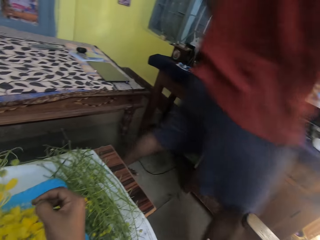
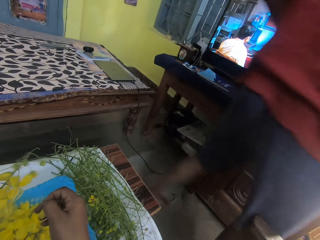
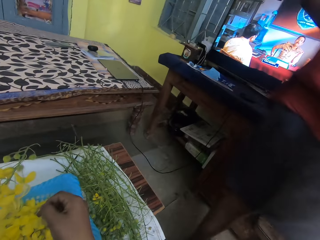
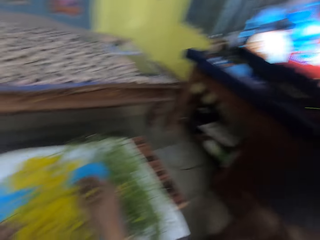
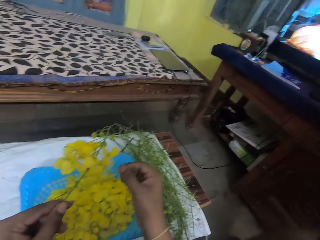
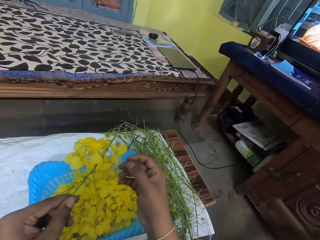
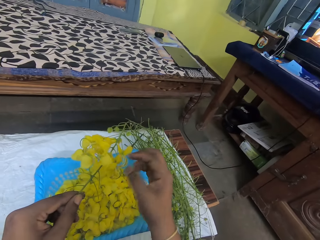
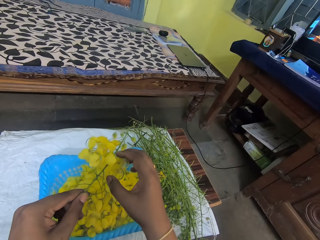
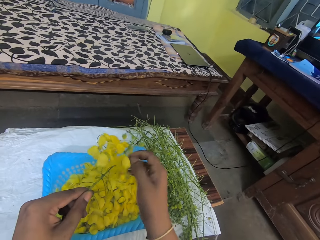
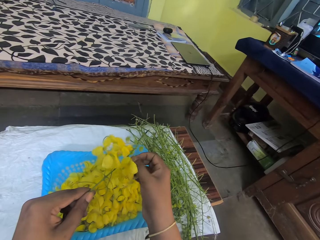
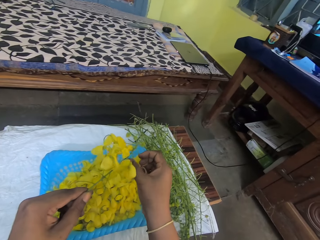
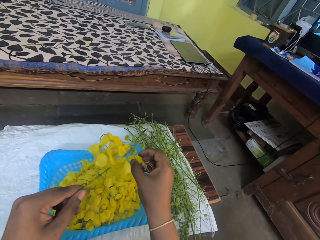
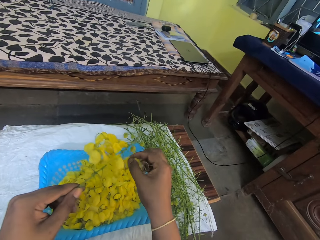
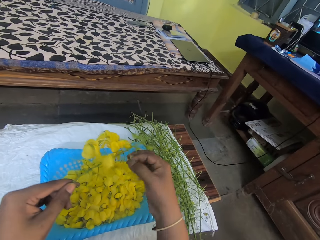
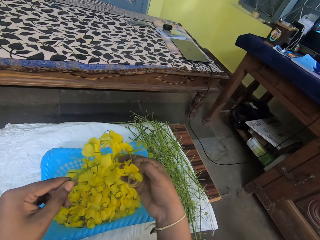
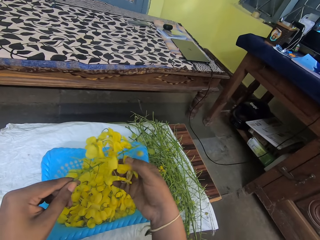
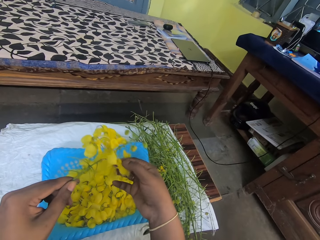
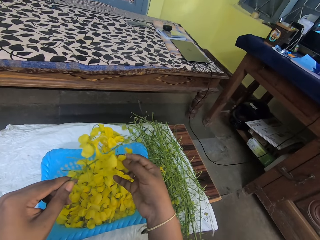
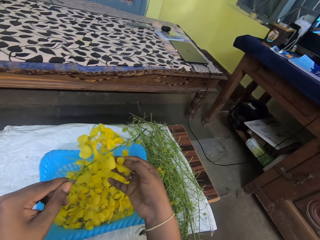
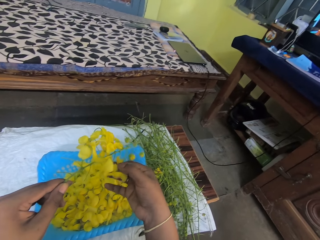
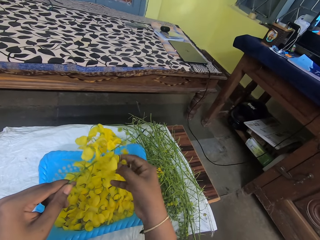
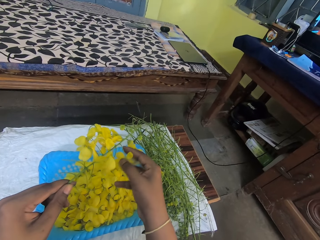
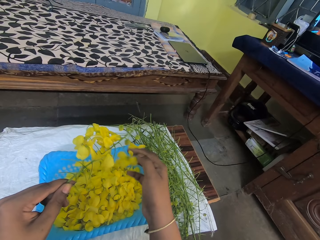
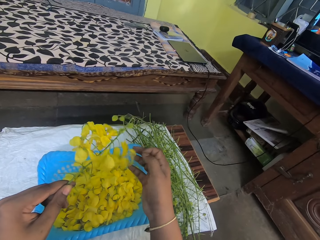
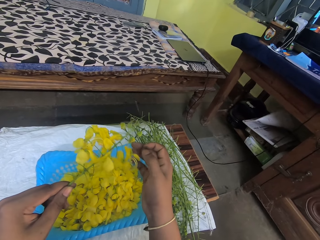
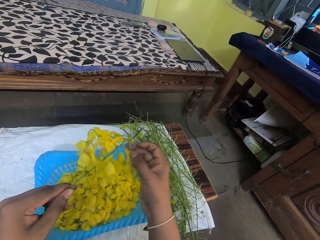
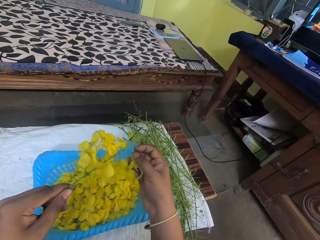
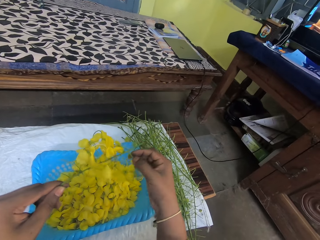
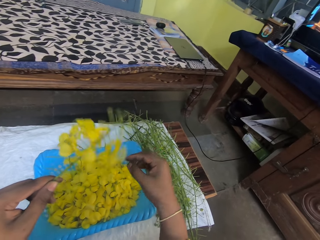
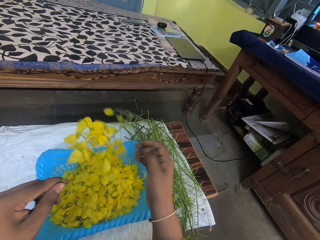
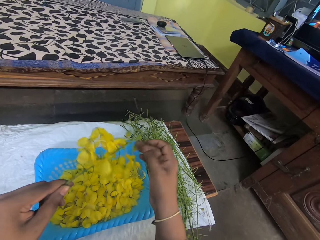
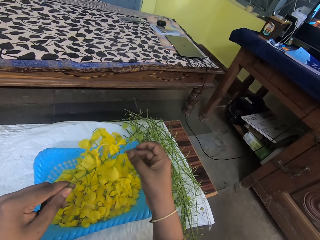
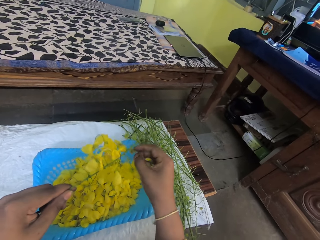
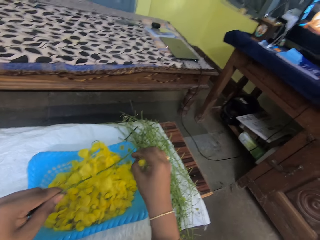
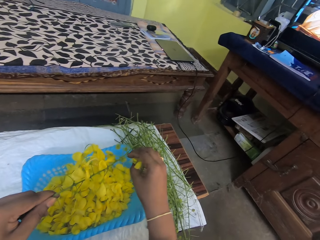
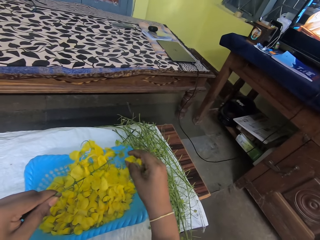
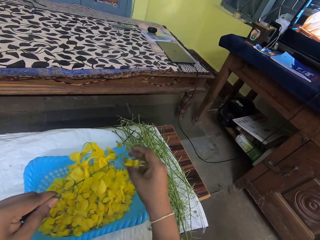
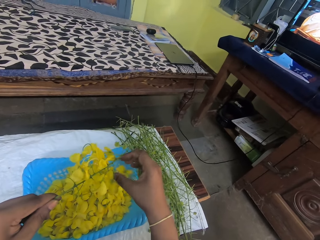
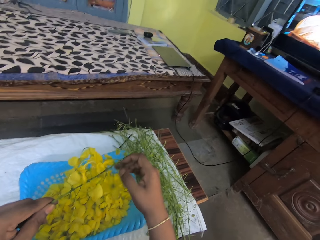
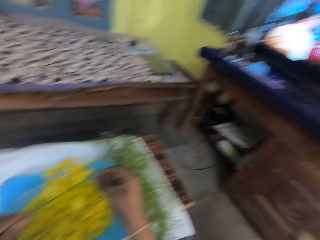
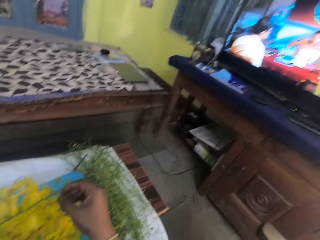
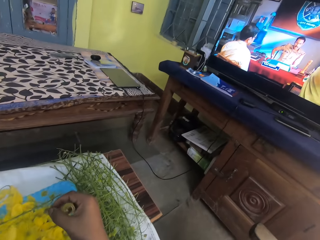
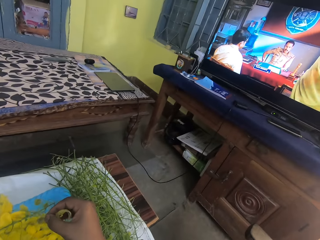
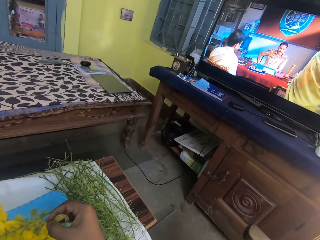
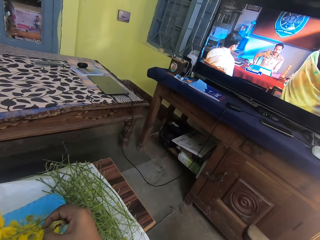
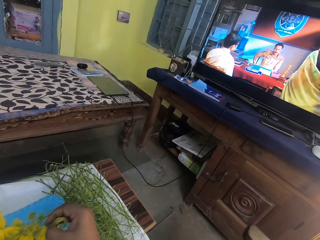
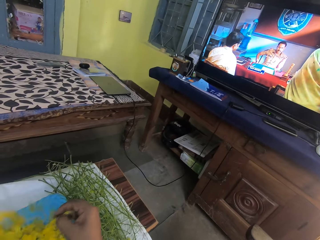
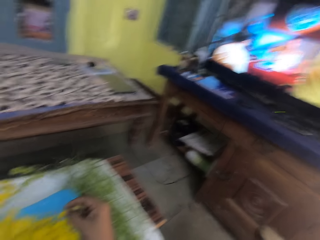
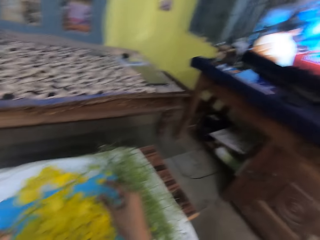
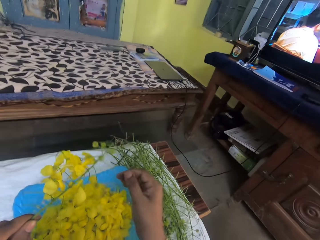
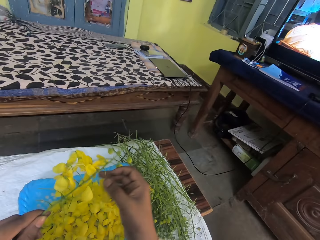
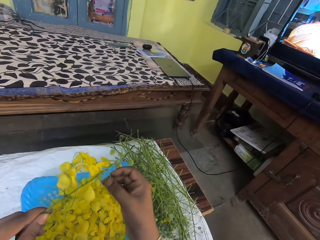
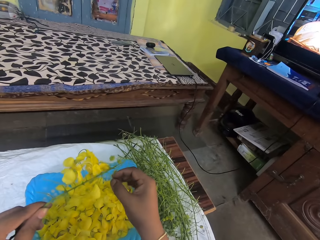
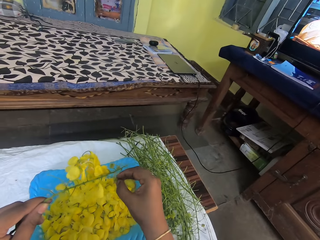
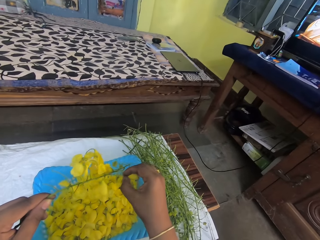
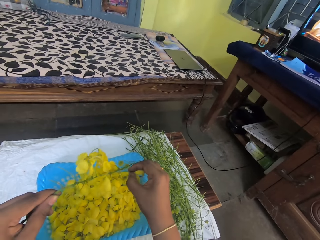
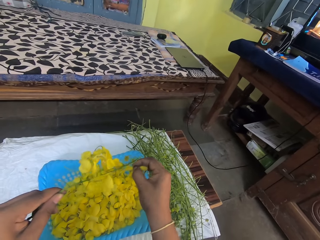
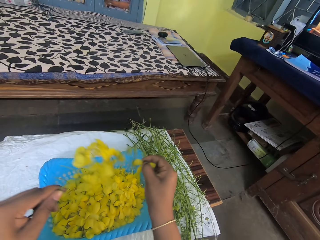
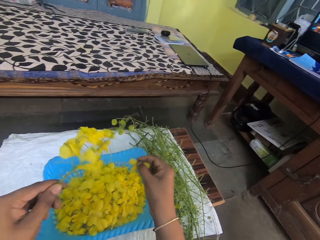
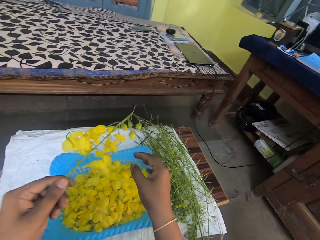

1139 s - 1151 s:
The man moves past the TV set.

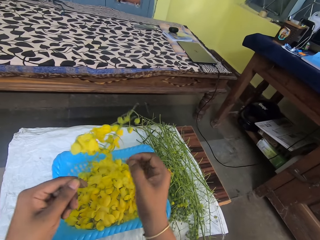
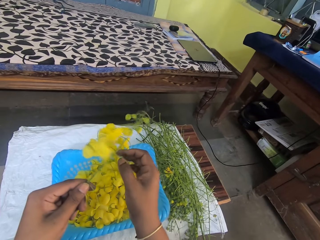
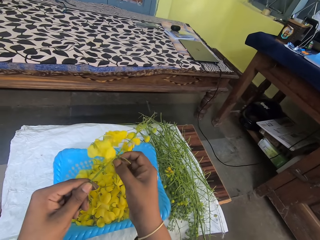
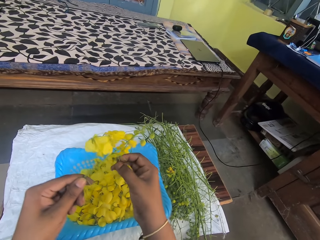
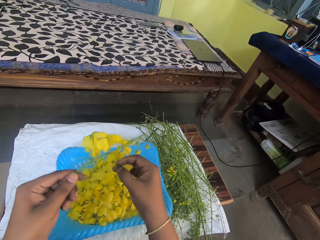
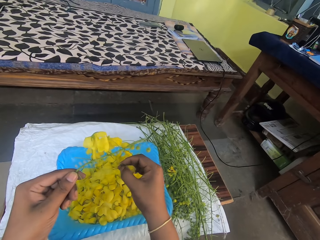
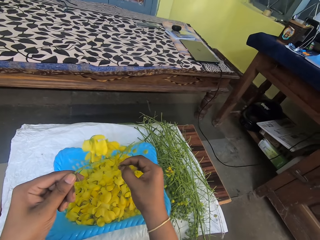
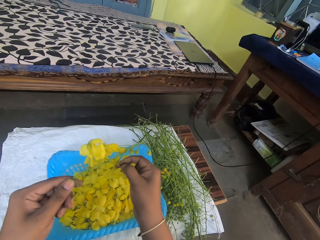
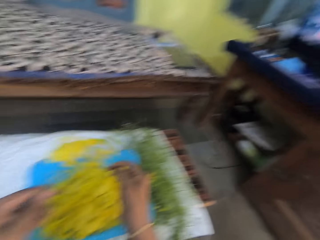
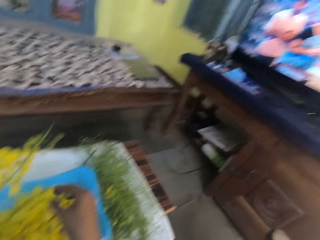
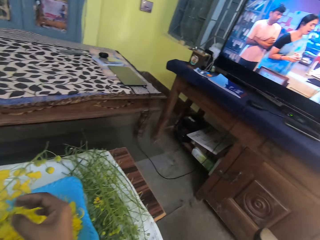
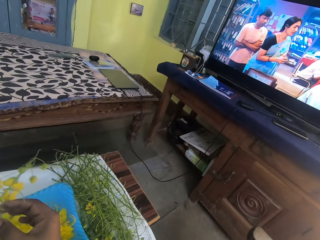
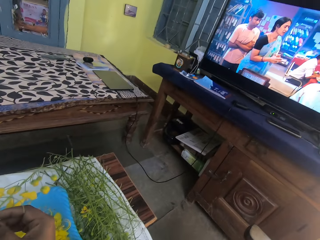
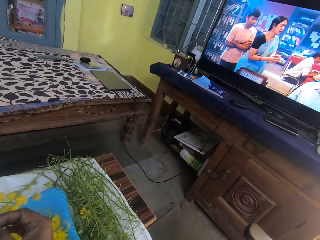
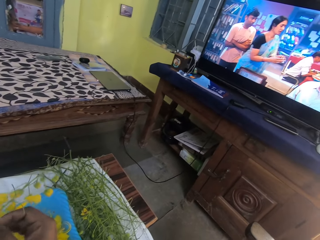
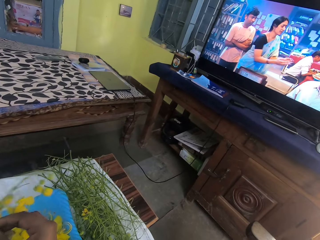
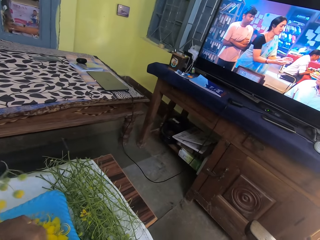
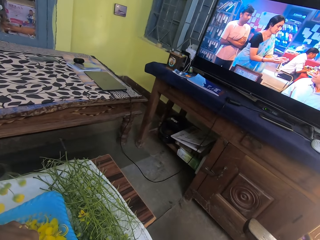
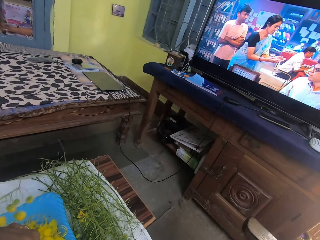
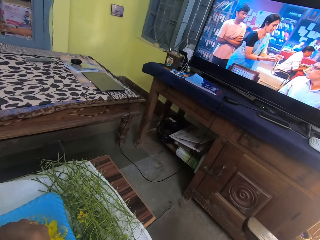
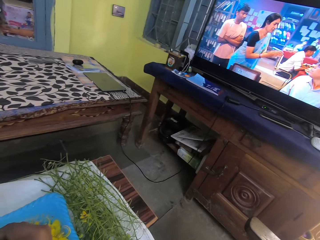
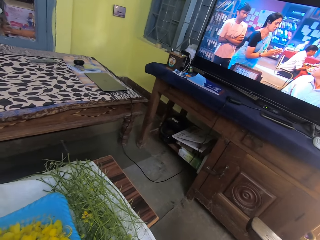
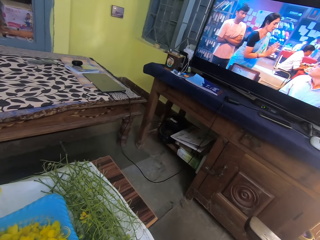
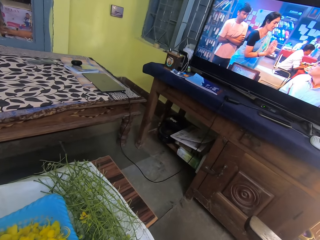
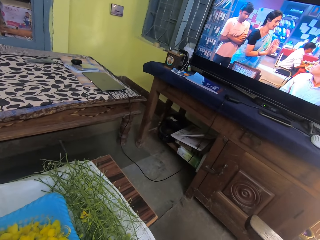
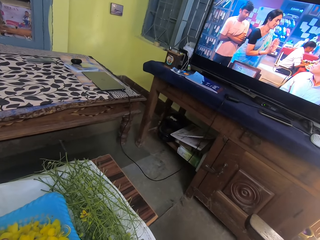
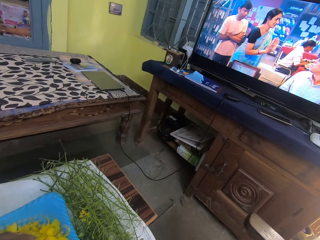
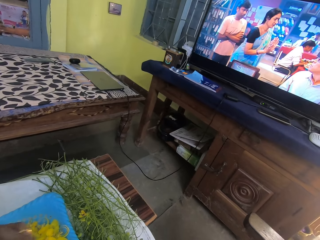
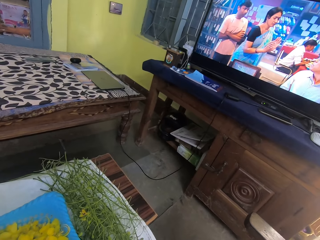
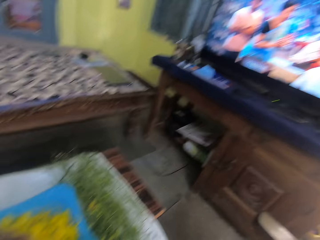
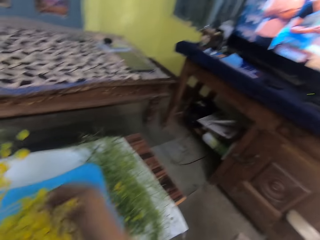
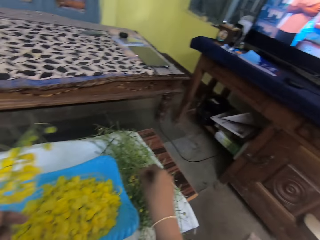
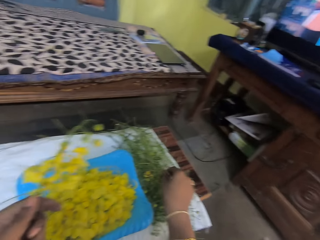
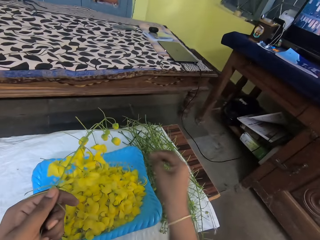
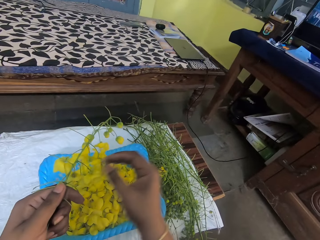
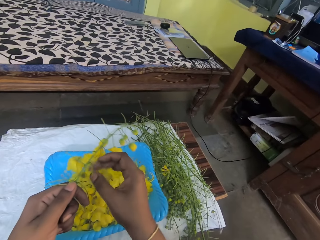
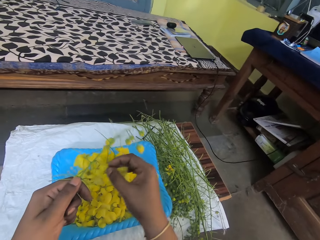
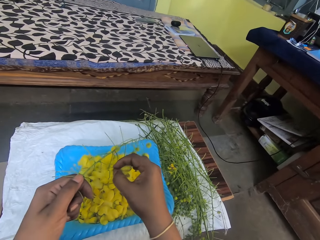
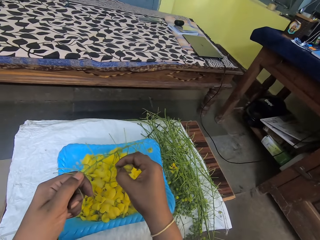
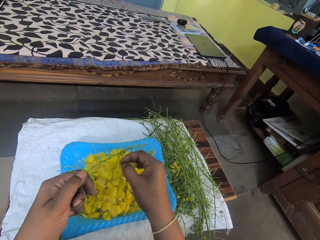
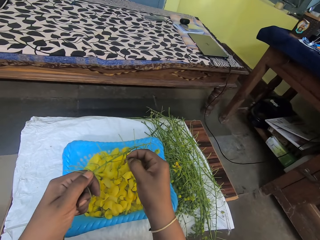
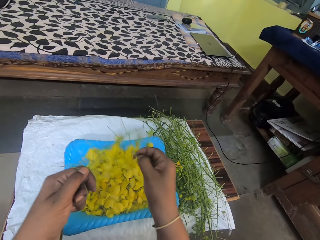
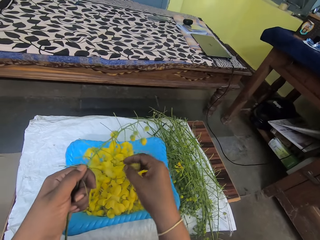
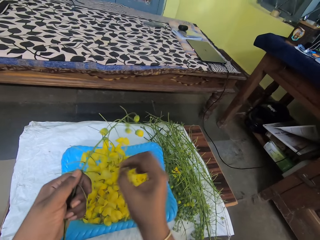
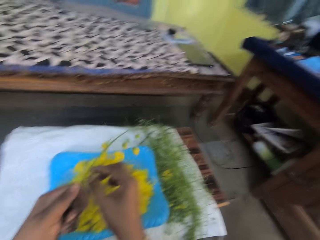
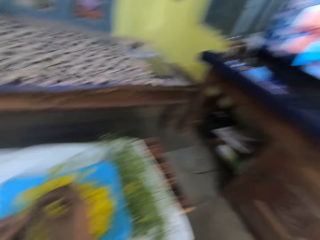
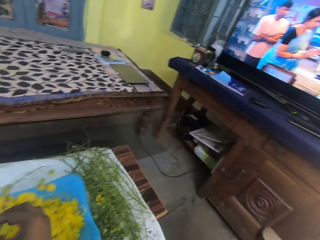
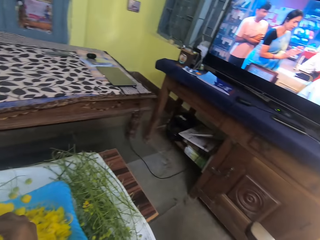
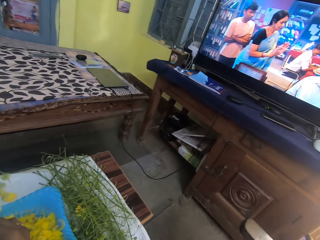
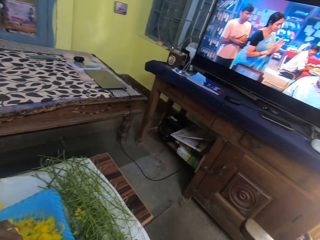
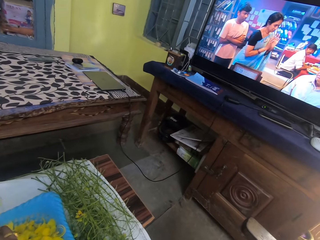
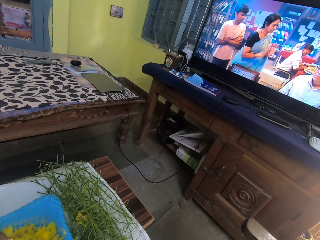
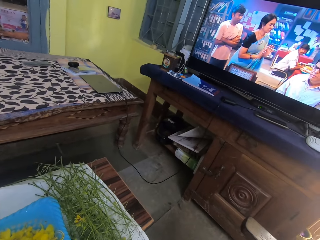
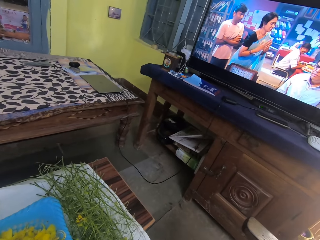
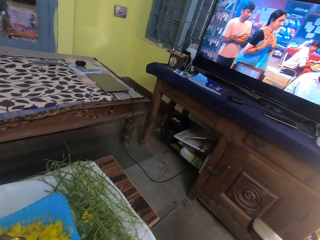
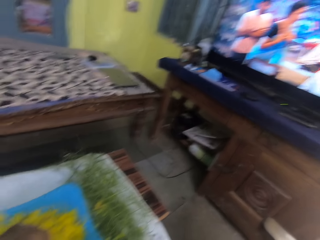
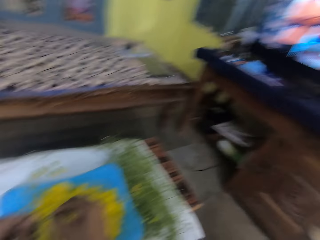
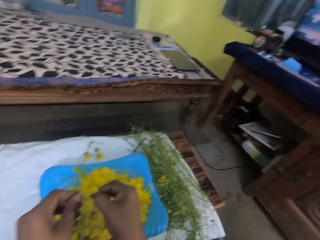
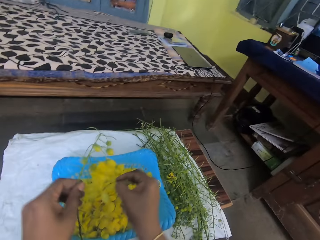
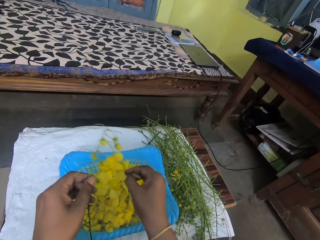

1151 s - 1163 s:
The camera wearer drops an evening primrose in her right hand on the table.
